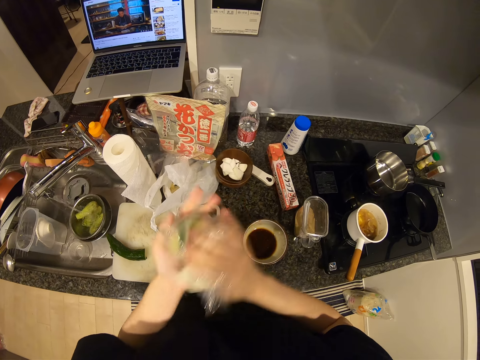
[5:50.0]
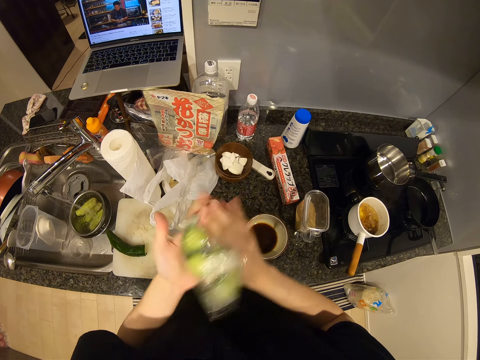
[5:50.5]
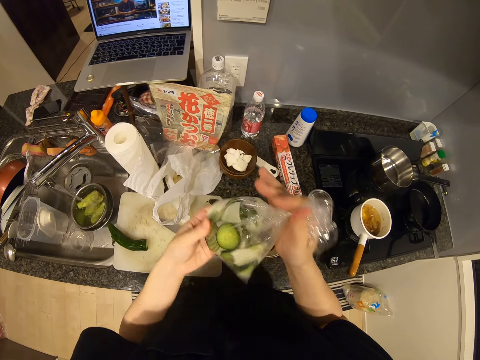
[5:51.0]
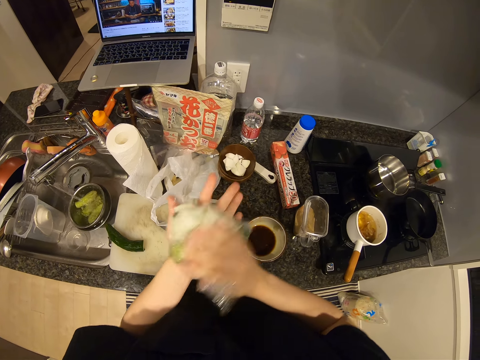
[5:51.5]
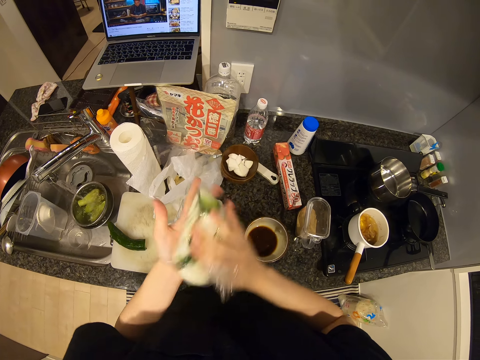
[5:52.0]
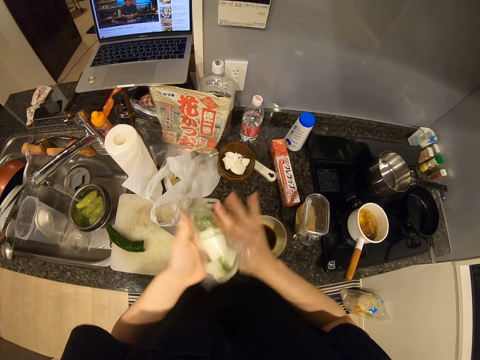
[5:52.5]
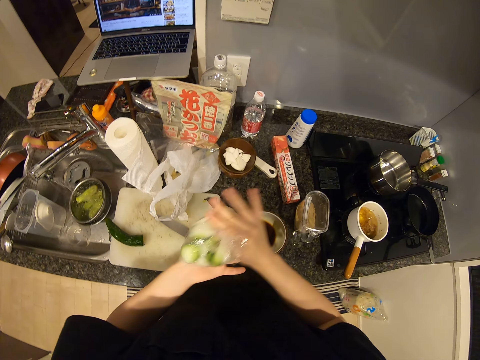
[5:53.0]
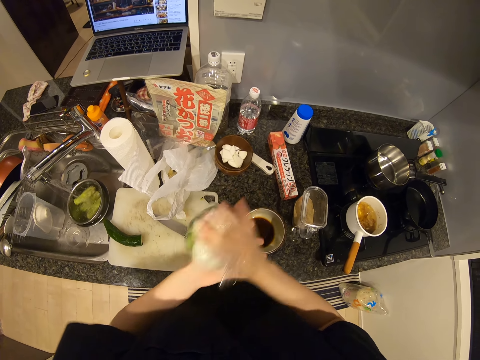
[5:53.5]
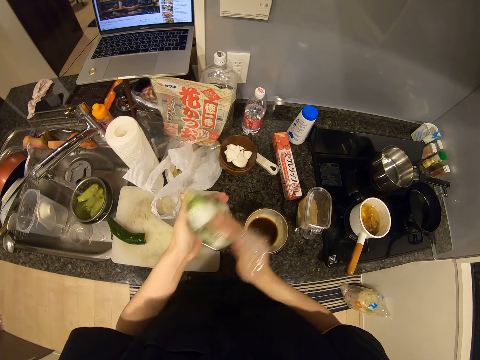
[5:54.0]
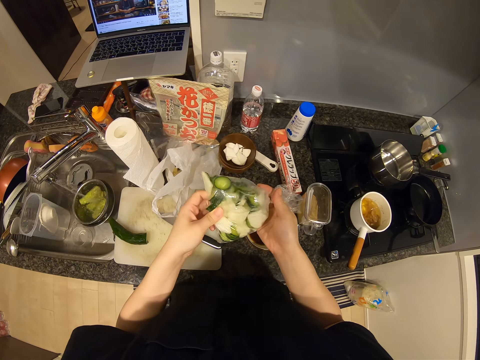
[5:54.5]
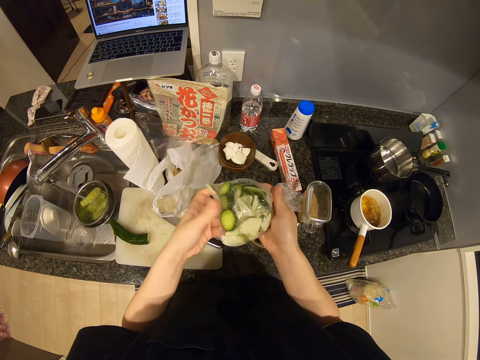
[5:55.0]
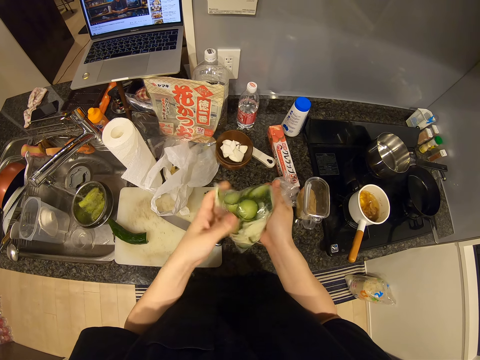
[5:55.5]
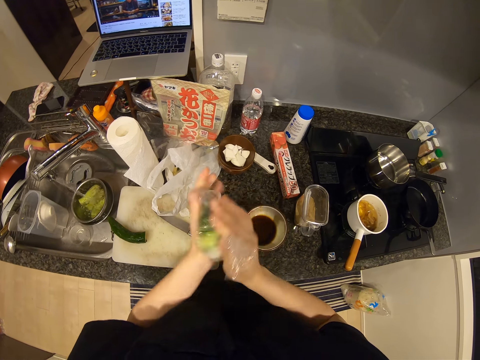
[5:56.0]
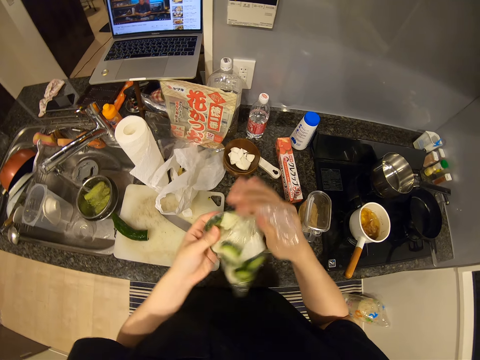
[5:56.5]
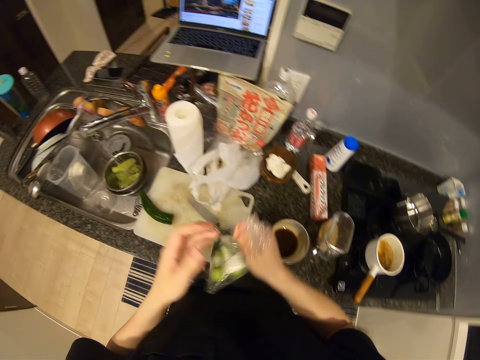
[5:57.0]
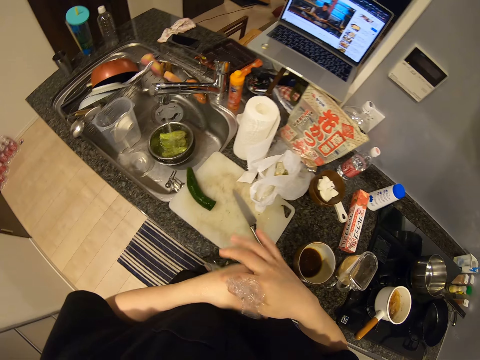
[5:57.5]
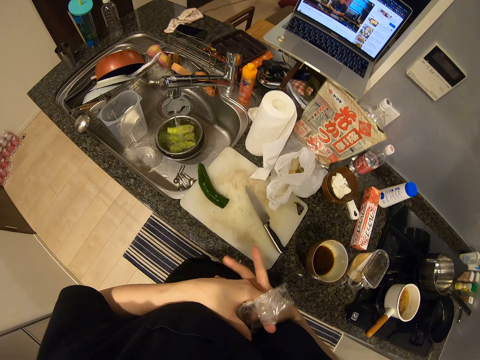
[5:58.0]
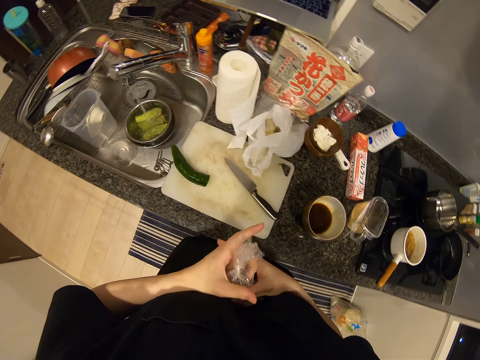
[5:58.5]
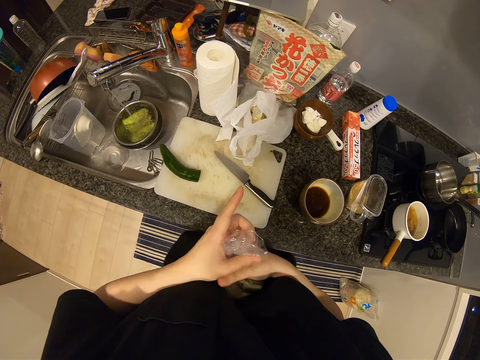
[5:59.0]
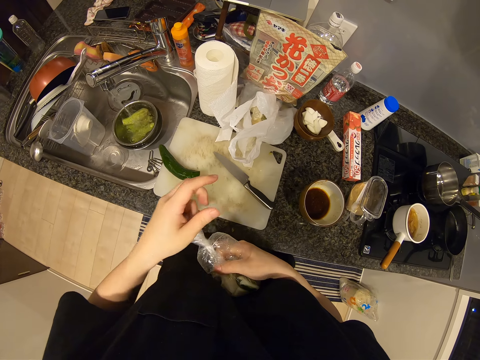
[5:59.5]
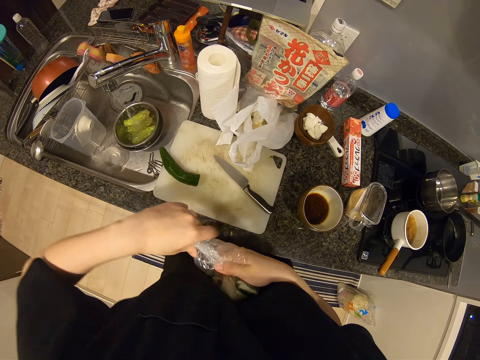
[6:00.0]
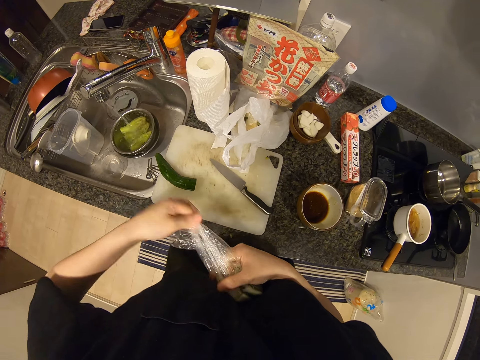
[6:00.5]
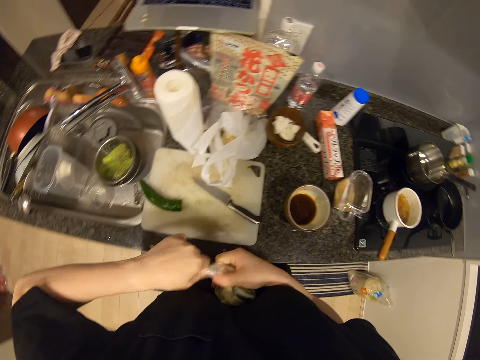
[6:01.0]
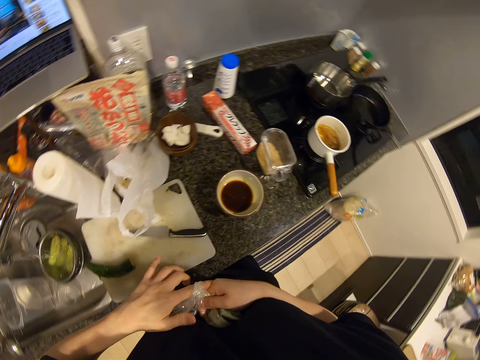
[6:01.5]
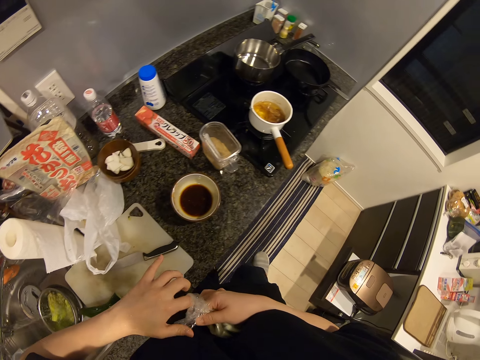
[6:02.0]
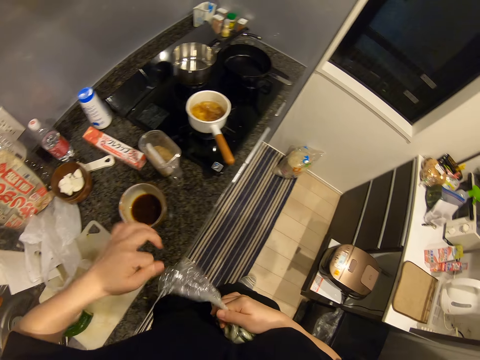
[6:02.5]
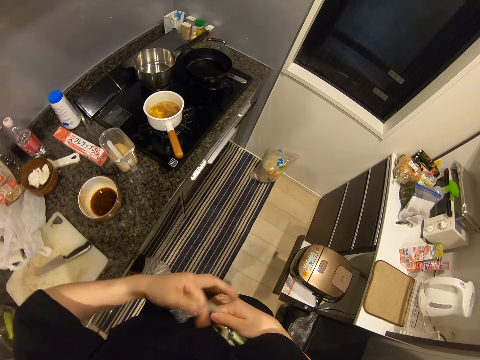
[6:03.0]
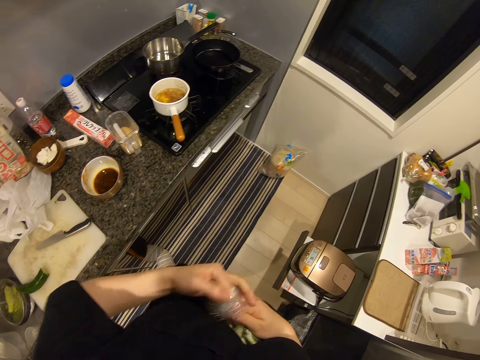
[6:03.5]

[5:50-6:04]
The camera wearer touches the packet of cucumber. They shake the cucumber. They tie the cellophane. They fold the packet of cucumber.

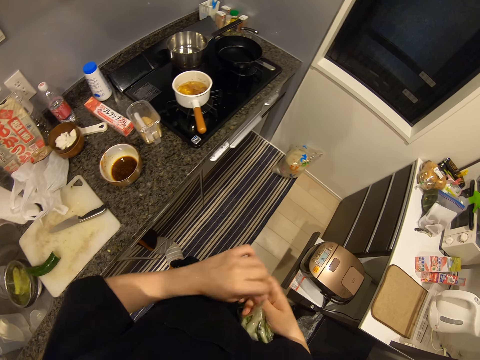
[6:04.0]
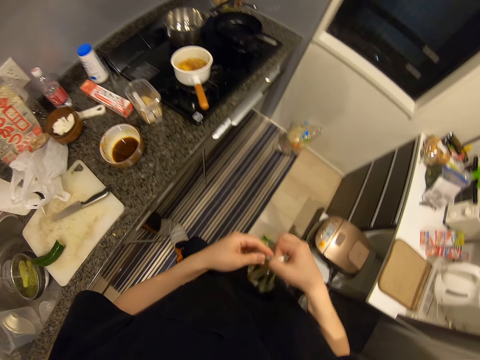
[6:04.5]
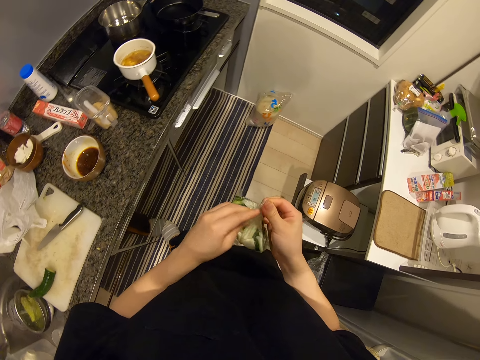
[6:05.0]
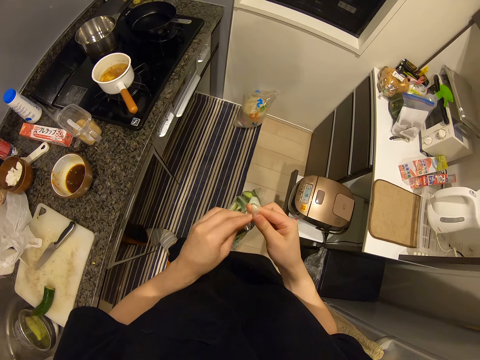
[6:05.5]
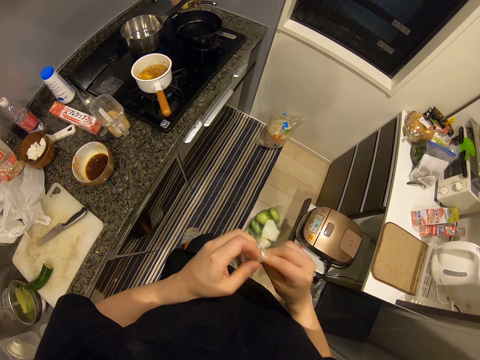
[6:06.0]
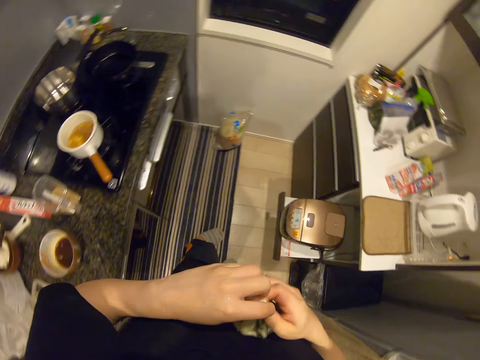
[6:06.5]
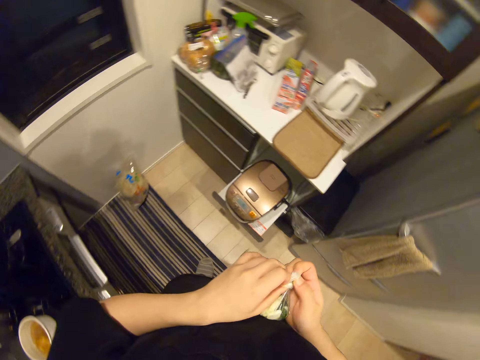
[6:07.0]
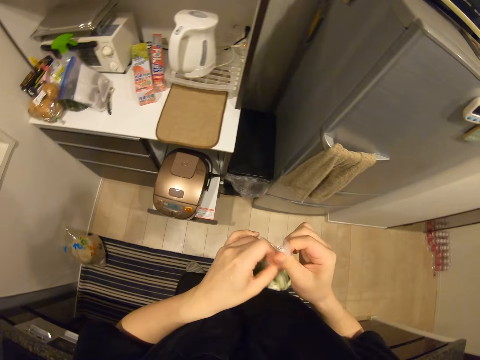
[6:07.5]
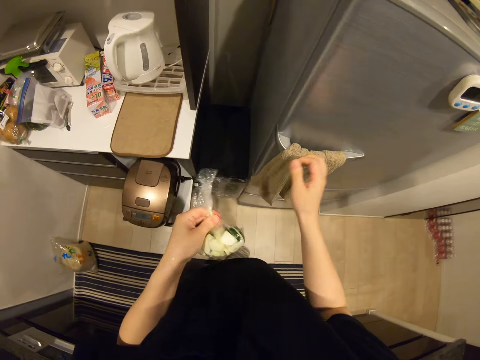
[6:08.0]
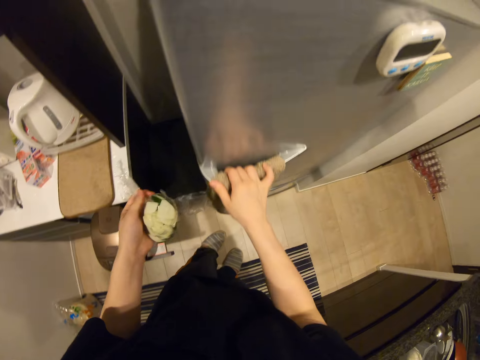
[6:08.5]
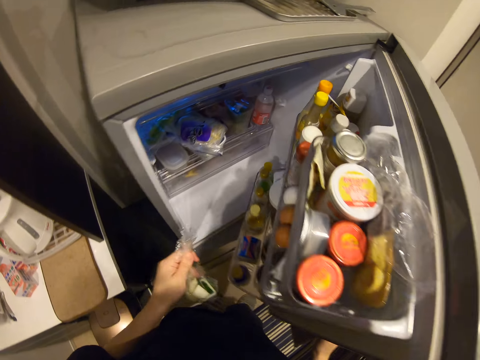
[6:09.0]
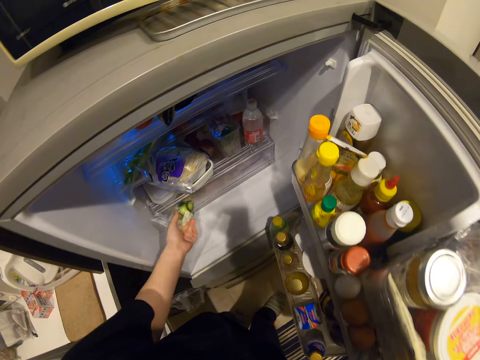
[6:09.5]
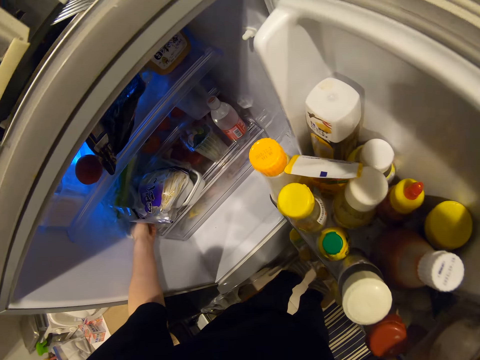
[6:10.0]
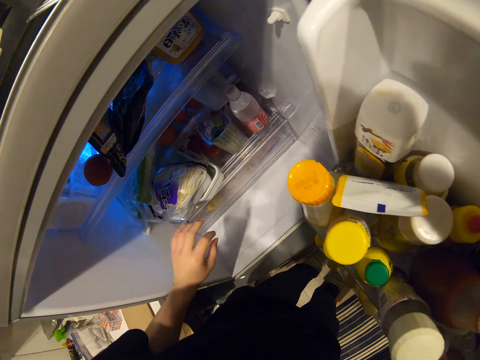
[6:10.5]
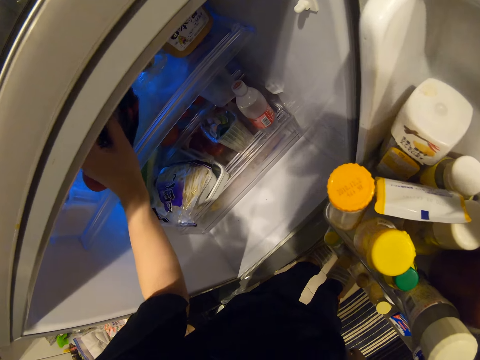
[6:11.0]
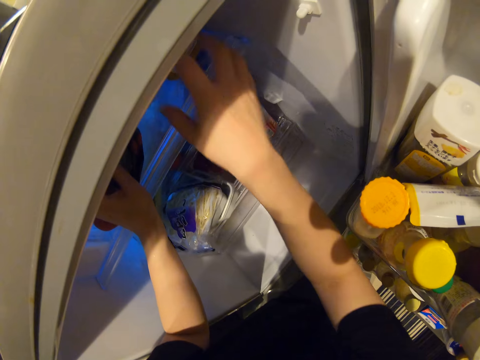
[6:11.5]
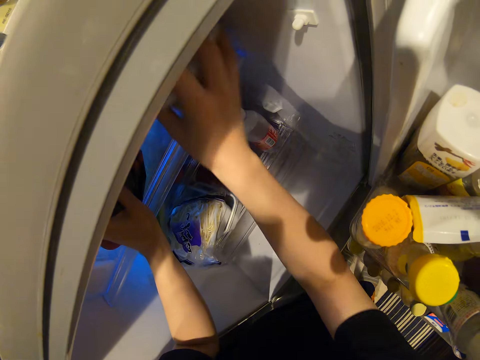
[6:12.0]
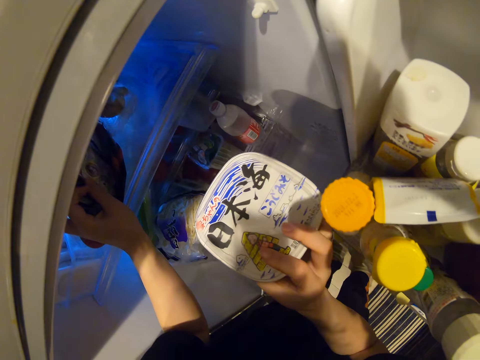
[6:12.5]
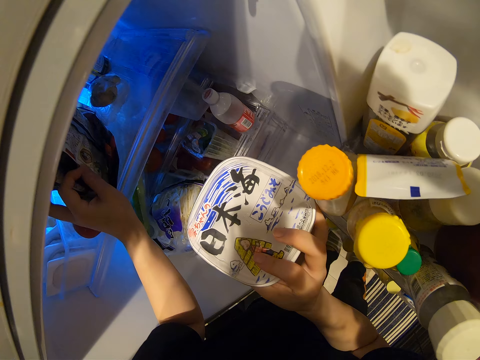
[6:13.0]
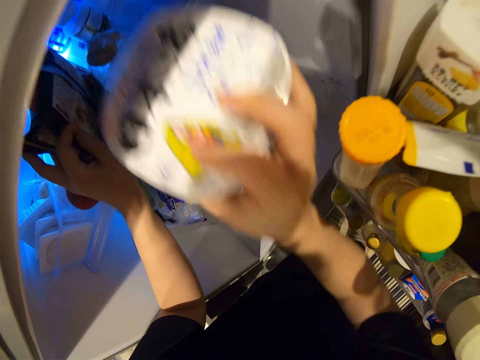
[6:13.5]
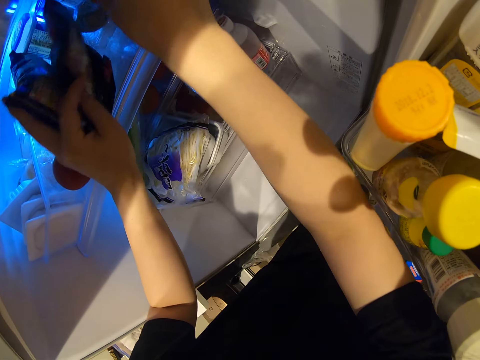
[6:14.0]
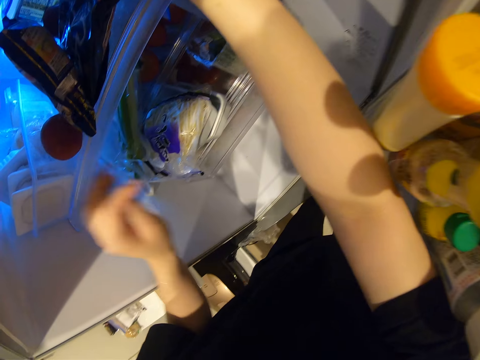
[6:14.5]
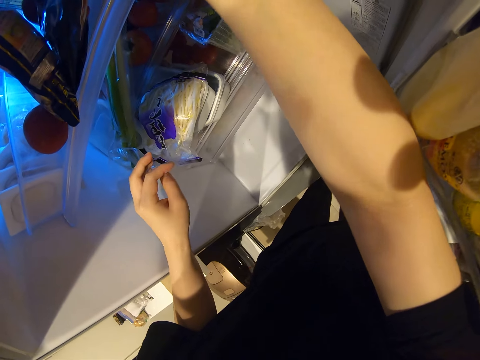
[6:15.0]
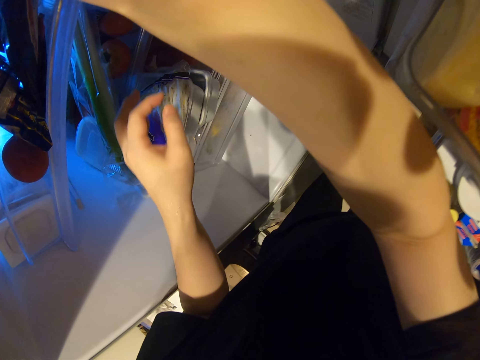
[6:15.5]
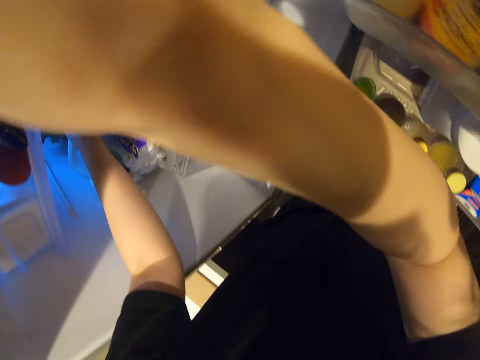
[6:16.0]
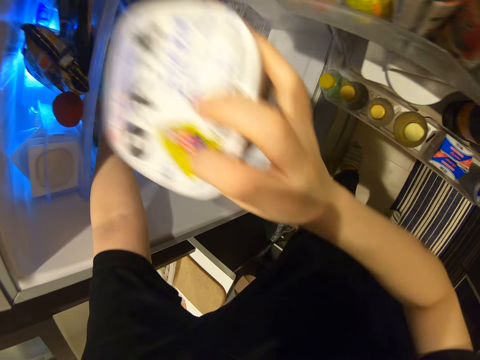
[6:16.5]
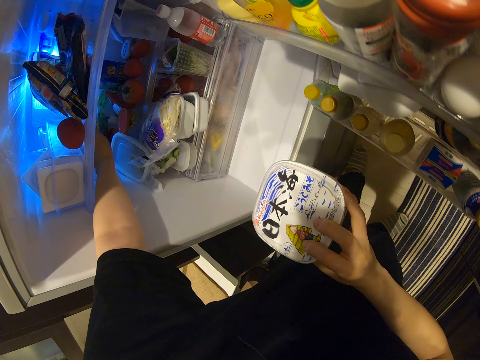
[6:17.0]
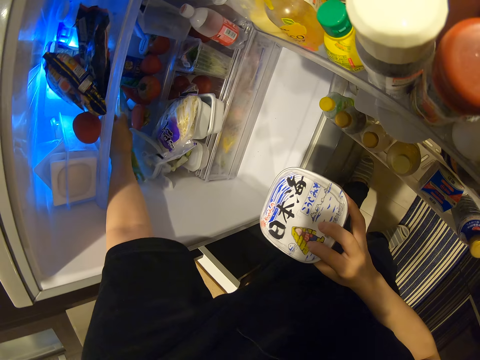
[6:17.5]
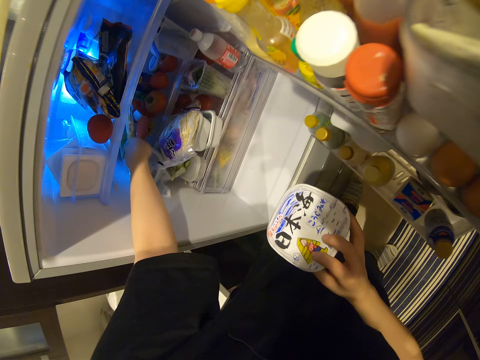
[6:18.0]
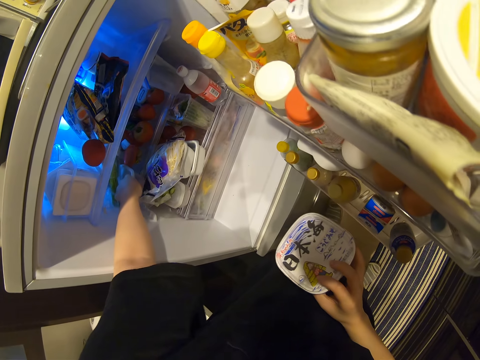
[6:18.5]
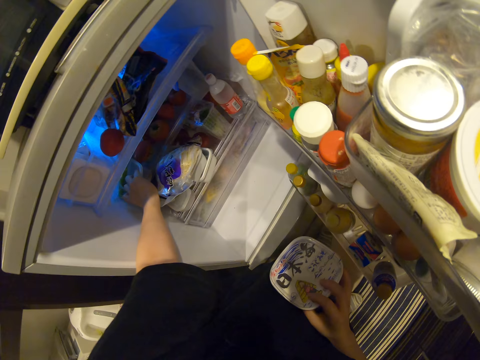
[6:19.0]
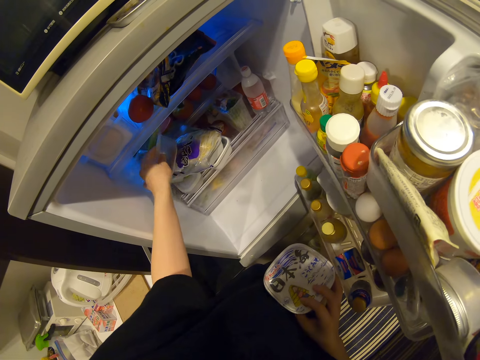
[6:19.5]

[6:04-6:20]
The camera wearer ties the packet of cucumber. They open the fridge. They put the packet of cucumber in the fridge. They touch the packet of something. They pick up a wrapped tin or container in the fridge. They return the tin of something. They touch something. They relocate the container in the fridge. They remove the tin.
